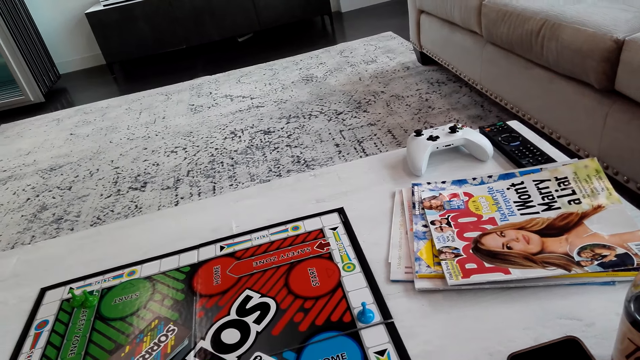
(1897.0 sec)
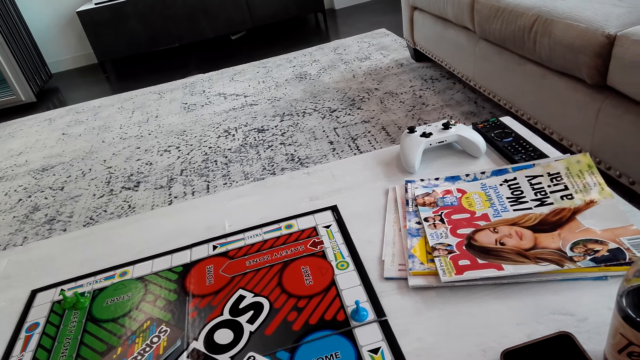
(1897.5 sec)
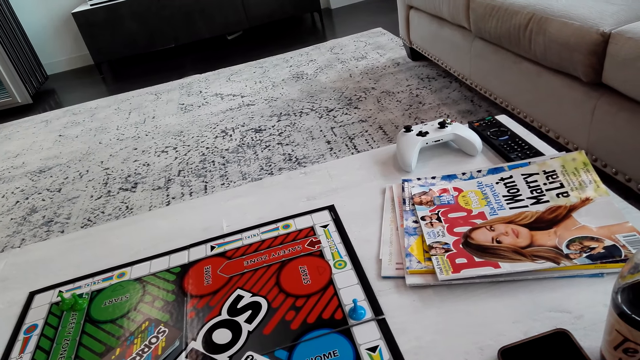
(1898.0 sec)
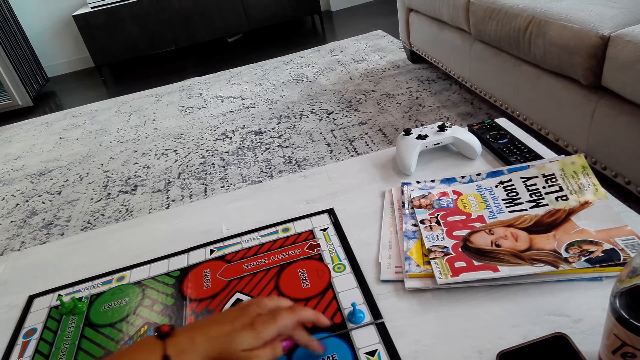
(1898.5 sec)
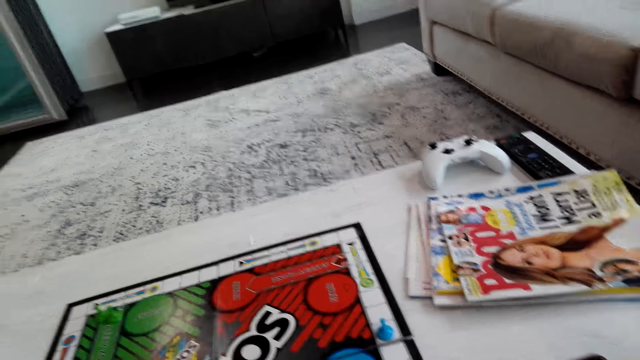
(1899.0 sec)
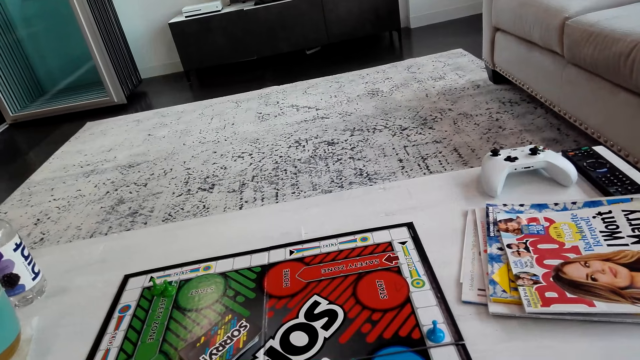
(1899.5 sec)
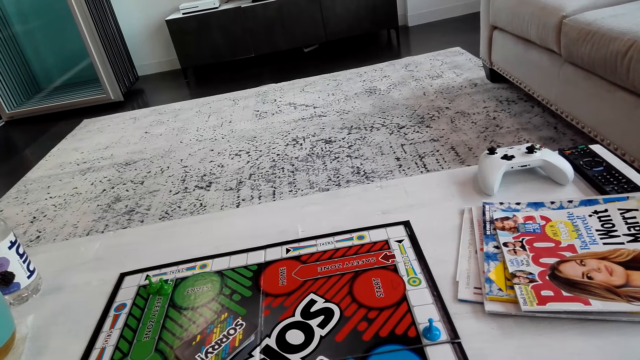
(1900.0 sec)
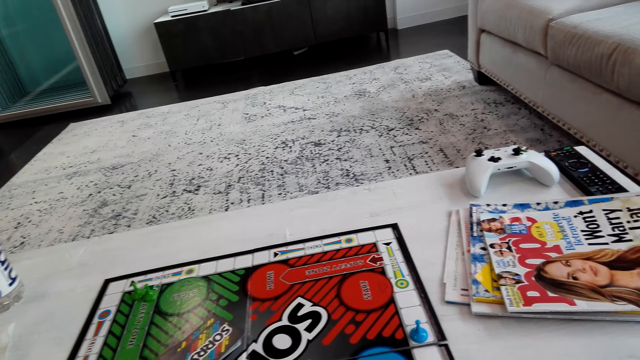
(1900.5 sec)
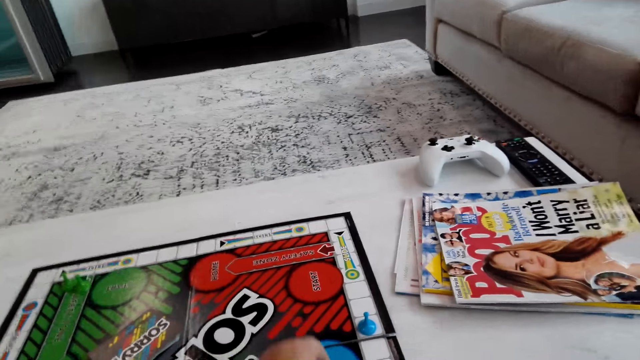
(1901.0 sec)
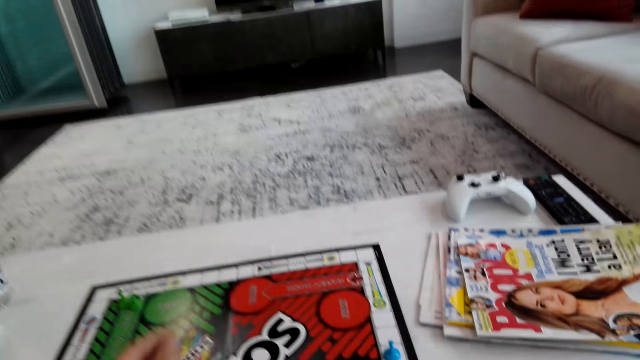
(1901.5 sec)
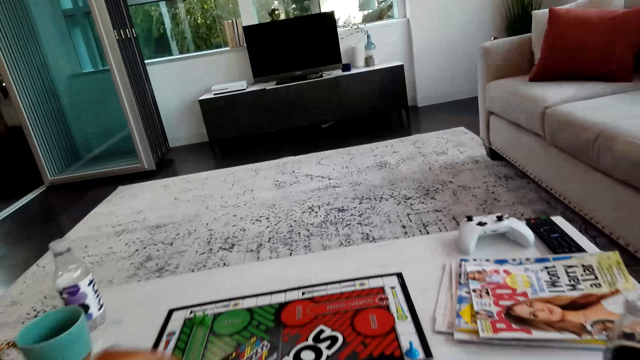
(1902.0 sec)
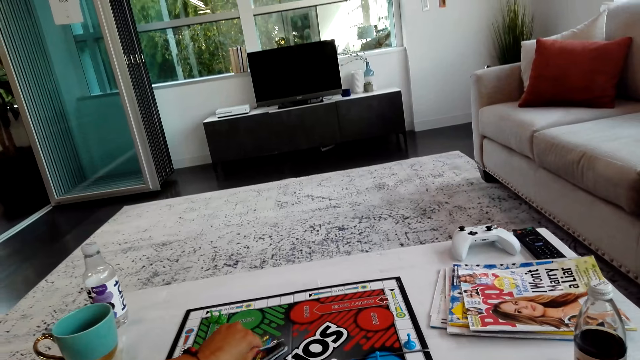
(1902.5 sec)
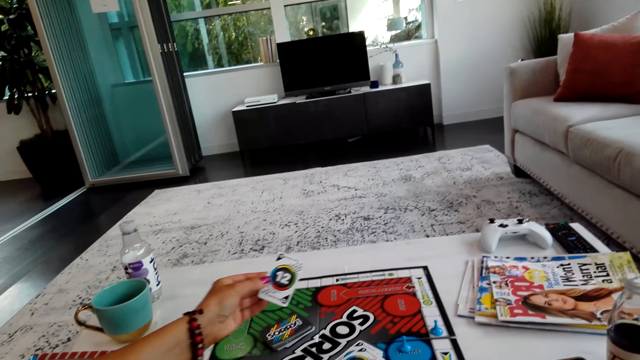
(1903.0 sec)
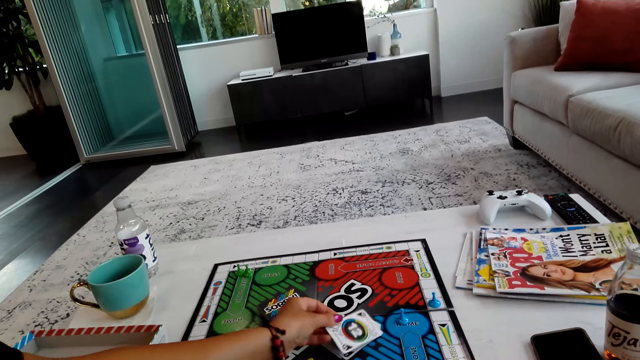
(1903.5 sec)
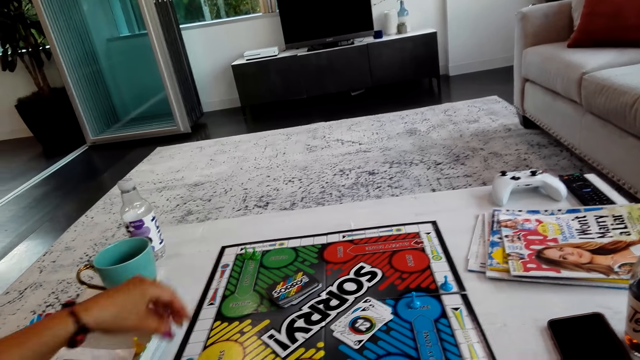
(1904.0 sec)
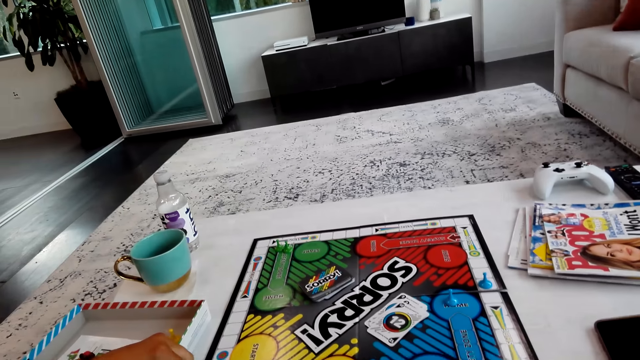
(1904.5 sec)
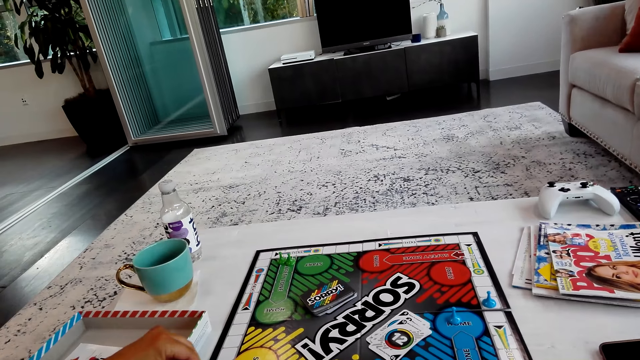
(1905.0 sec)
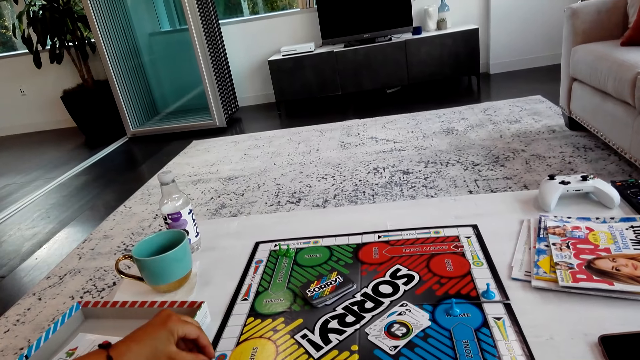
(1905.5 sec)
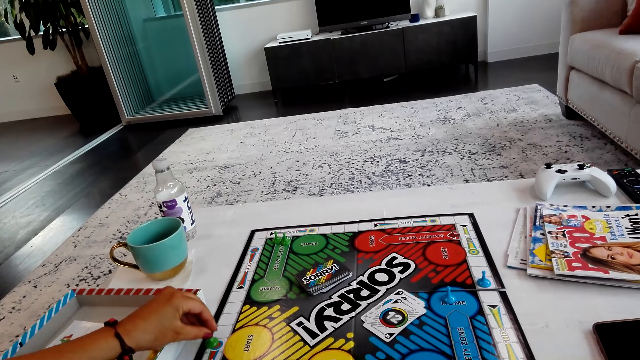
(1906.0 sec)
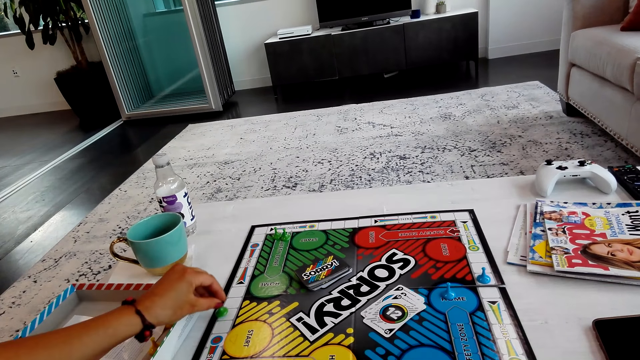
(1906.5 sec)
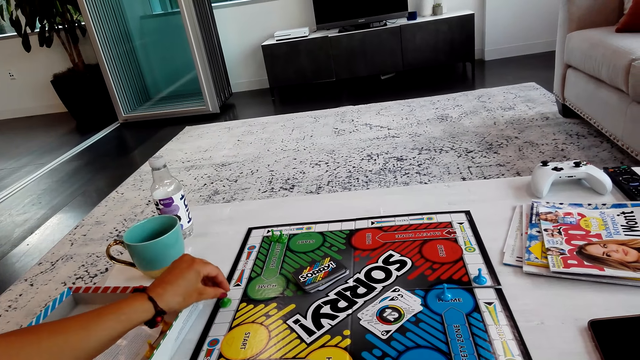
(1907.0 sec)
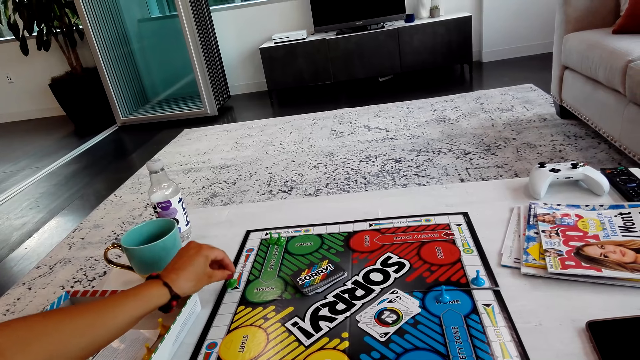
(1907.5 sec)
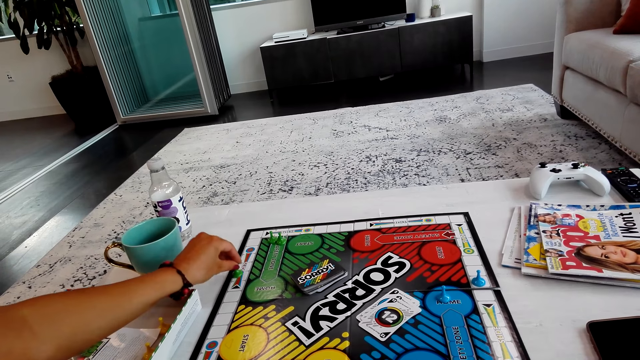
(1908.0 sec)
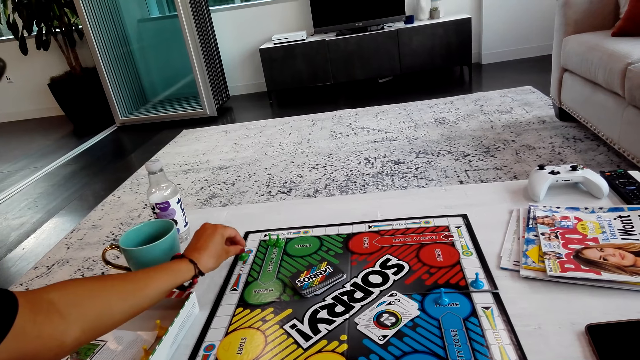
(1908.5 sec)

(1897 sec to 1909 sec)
The camera wearer interacts with a lady. The lady touches the board. The camera wearer moves a pawn on the board and plays the board game. The lady picks a card on the board. The lady turns the card, puts the card on the board, moves a pawn on the board and plays the board game.

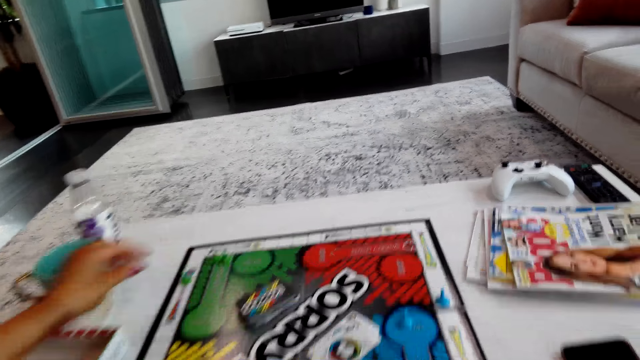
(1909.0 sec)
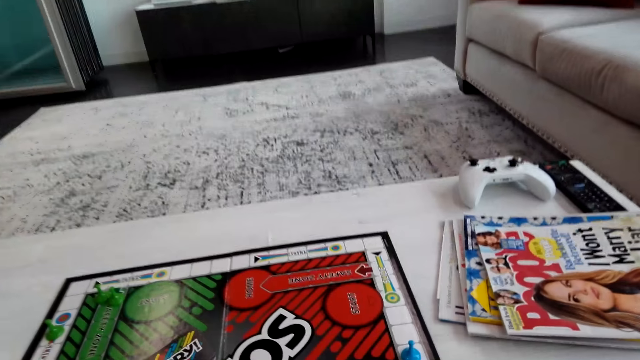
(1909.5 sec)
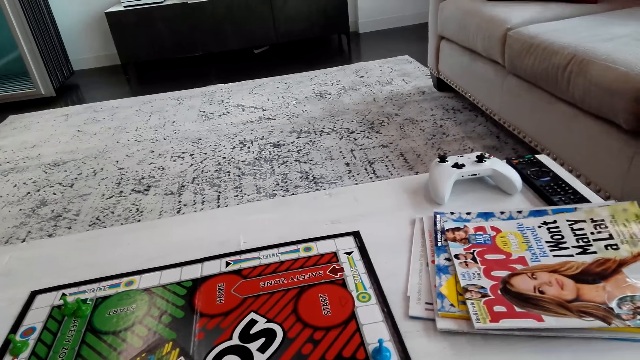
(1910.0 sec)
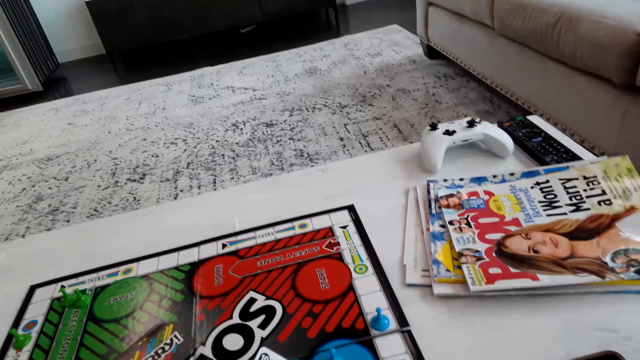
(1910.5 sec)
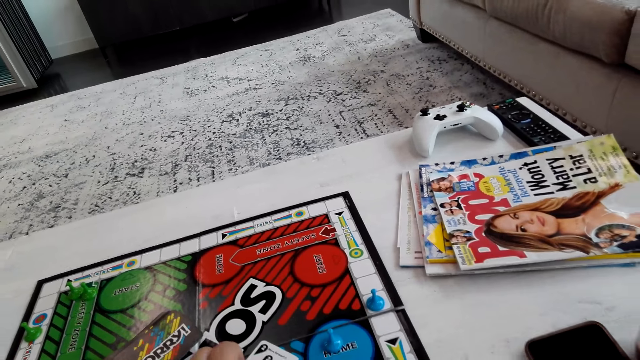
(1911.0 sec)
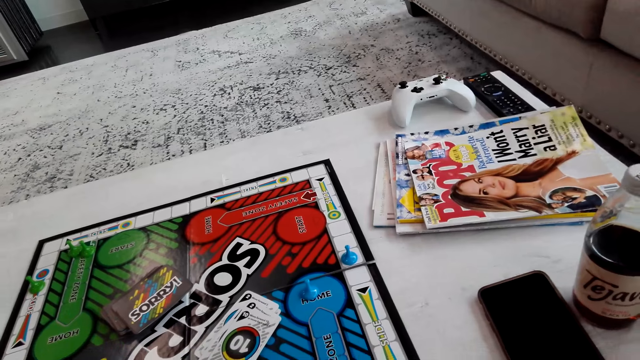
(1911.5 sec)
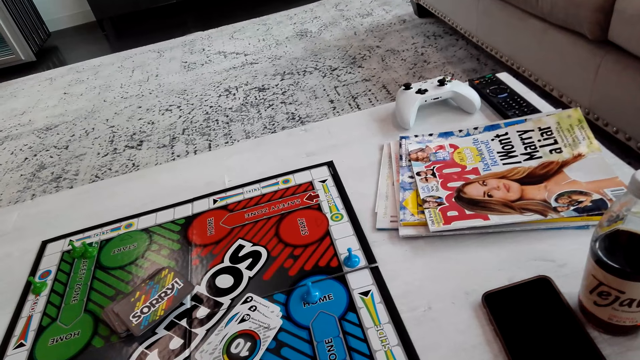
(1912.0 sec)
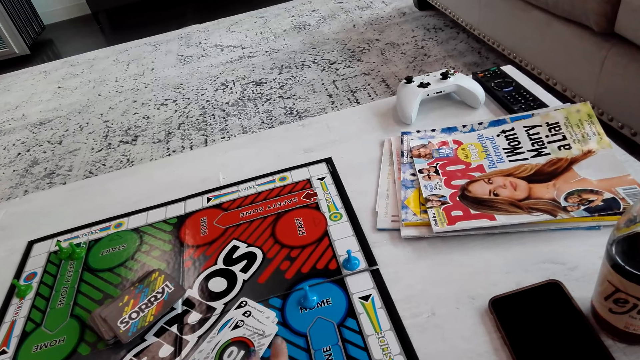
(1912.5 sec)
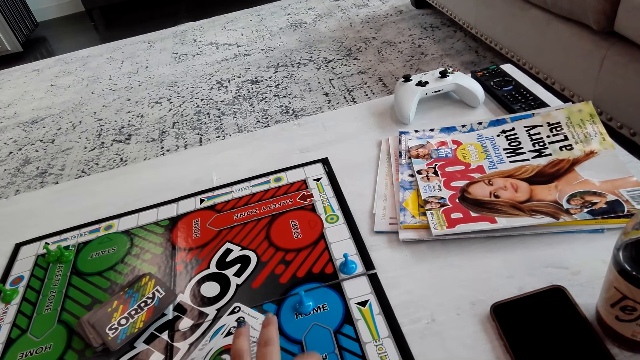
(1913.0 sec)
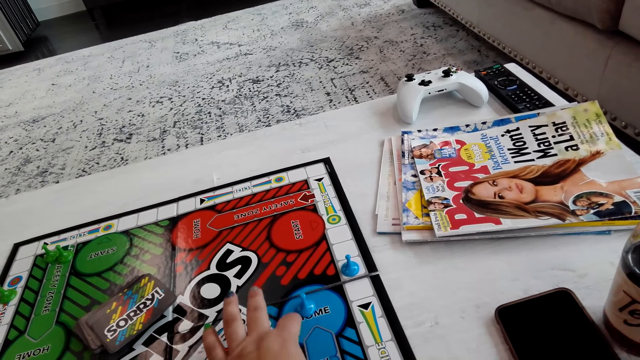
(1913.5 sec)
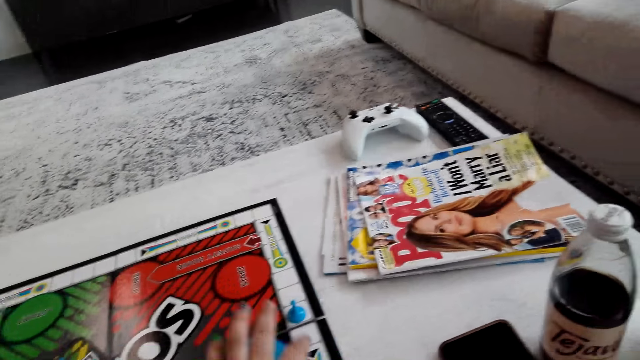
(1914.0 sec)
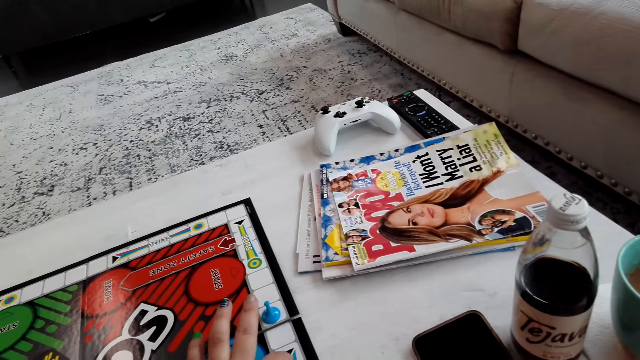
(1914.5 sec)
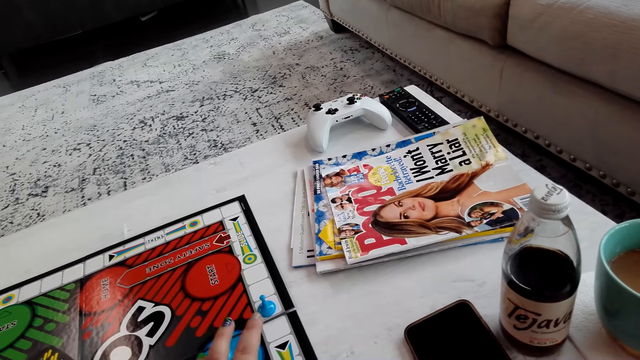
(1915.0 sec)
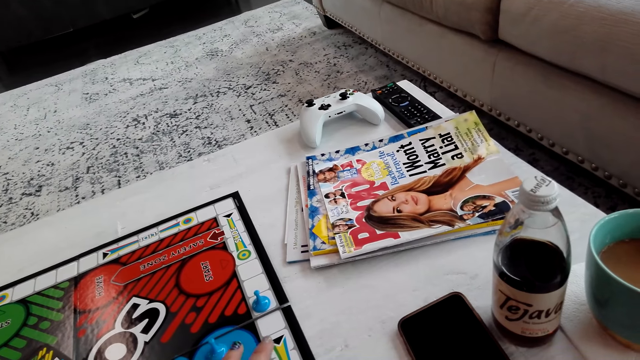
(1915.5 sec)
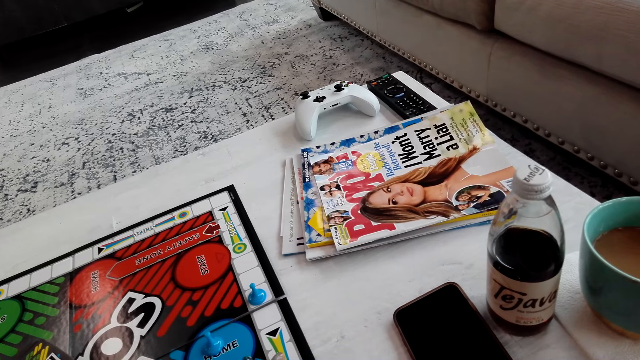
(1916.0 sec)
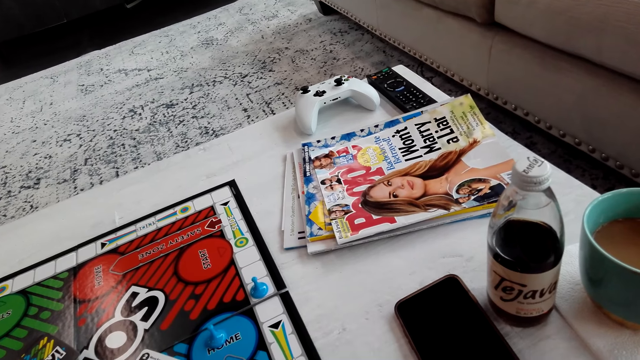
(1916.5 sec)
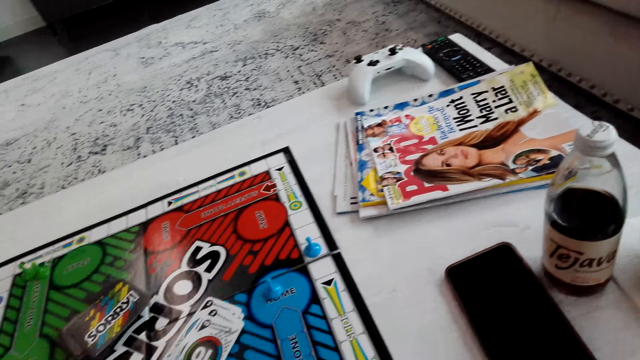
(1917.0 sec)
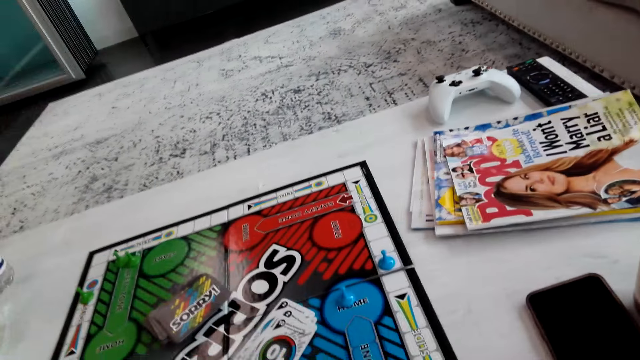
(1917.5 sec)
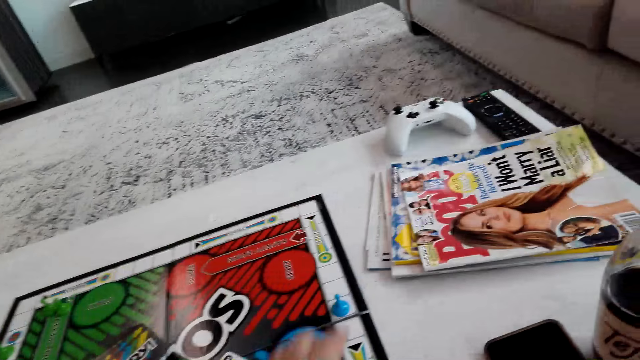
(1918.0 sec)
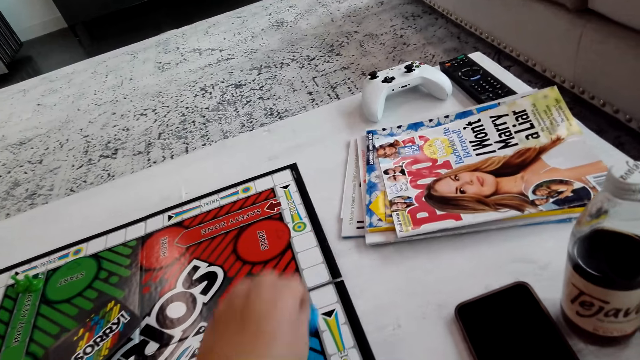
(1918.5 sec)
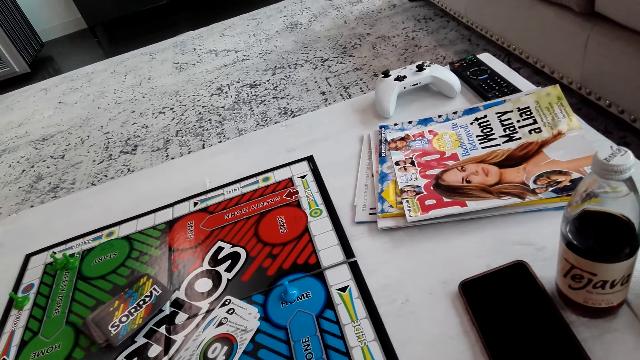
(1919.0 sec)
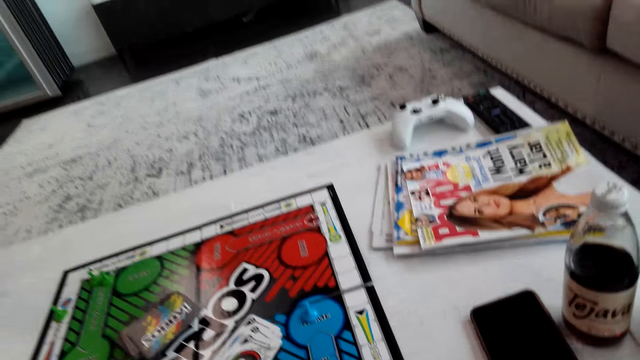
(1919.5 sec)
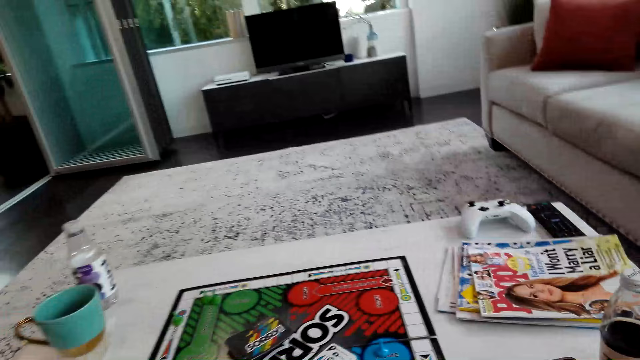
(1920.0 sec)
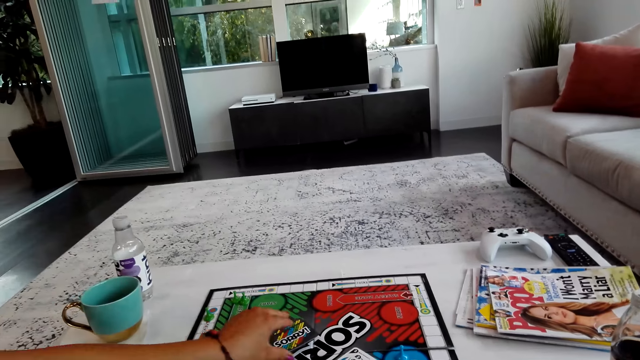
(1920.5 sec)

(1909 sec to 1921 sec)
The camera wearer picks a card on the board. They turn the card, put the card on the board and count the spaces on the board. They move a pawn on the board and play the board game.
